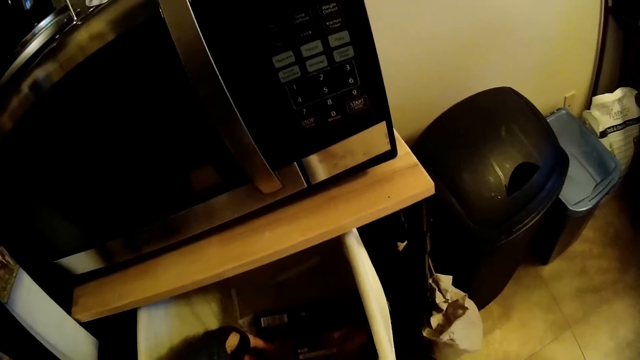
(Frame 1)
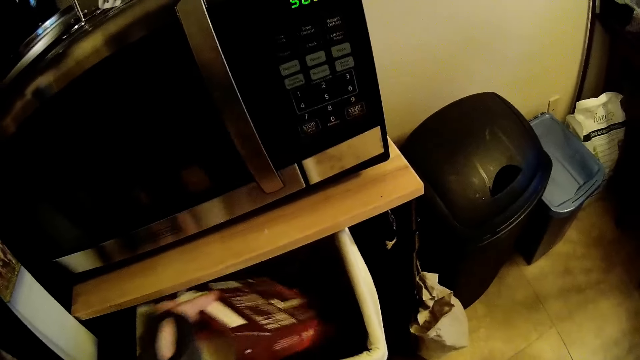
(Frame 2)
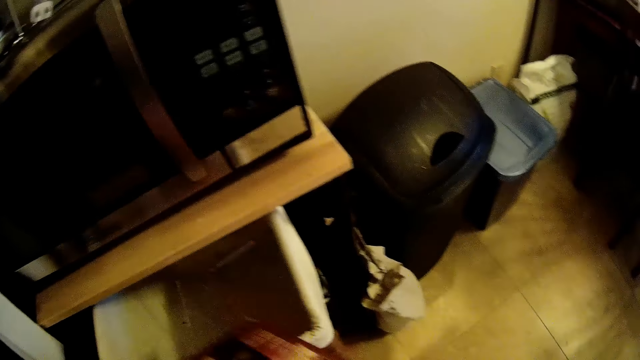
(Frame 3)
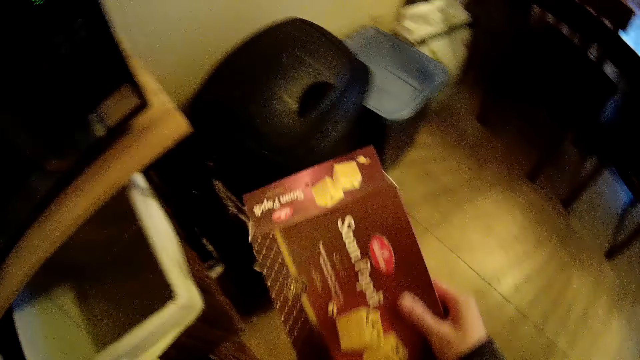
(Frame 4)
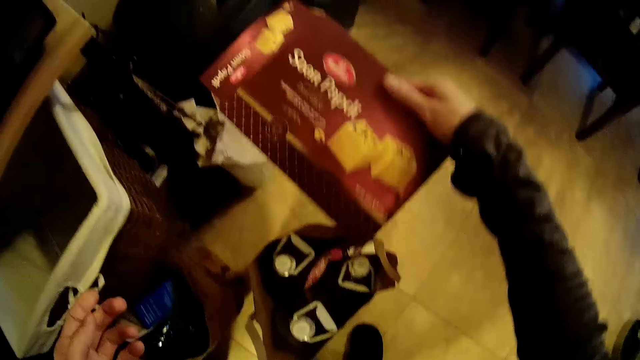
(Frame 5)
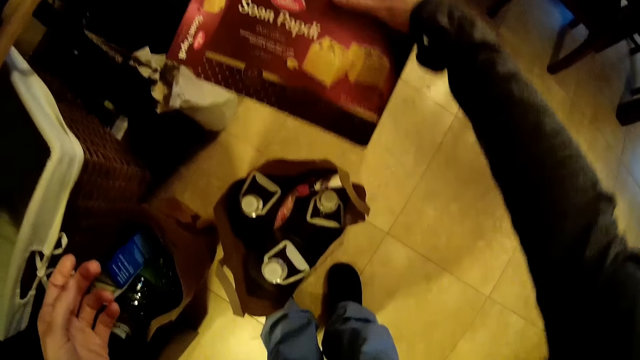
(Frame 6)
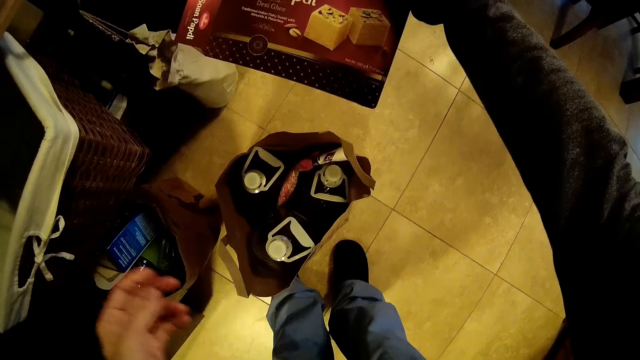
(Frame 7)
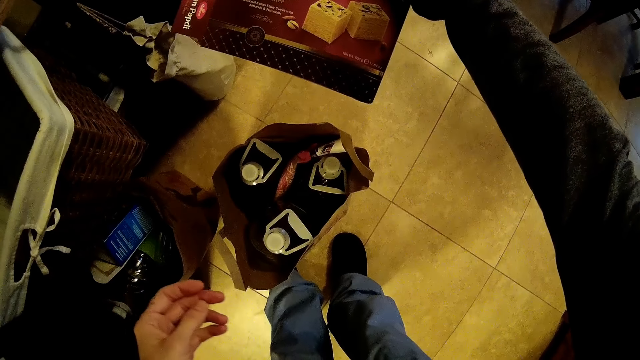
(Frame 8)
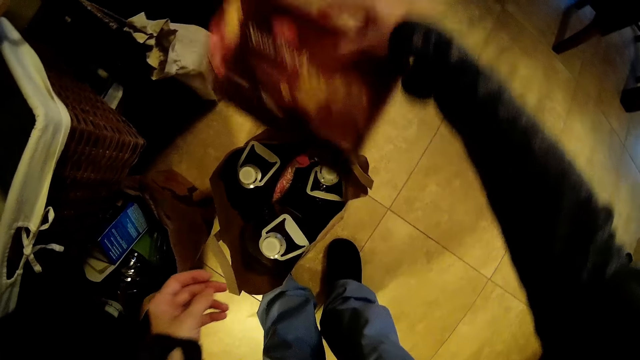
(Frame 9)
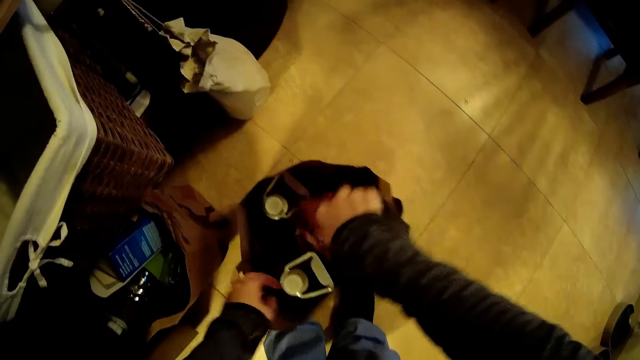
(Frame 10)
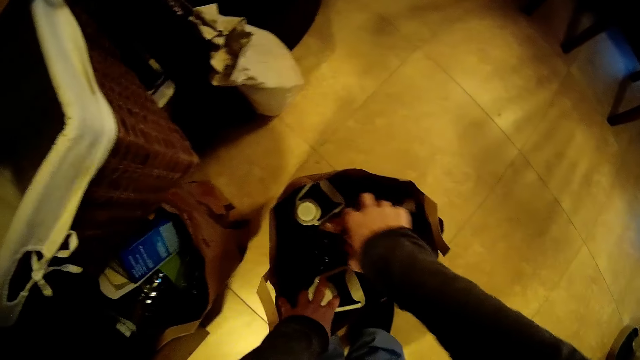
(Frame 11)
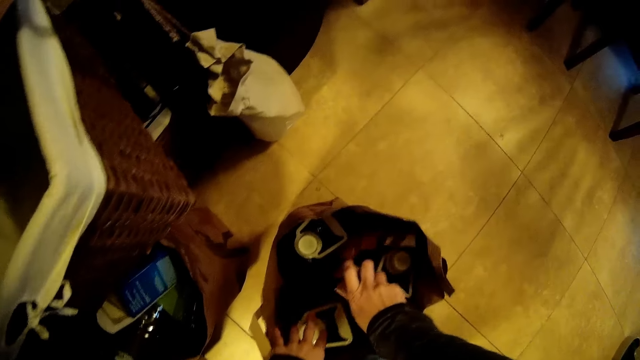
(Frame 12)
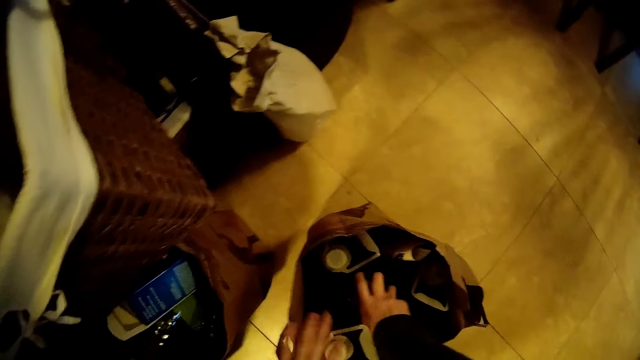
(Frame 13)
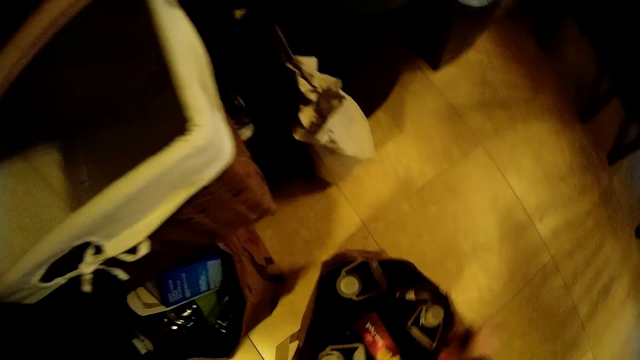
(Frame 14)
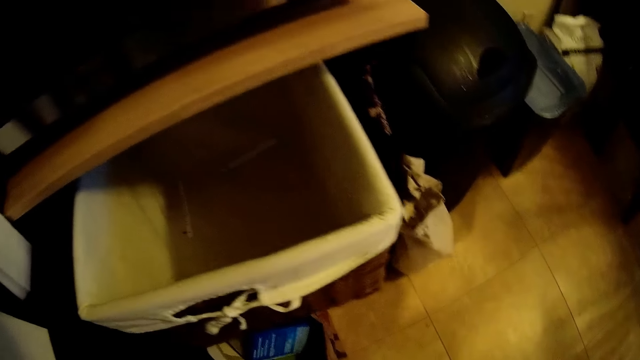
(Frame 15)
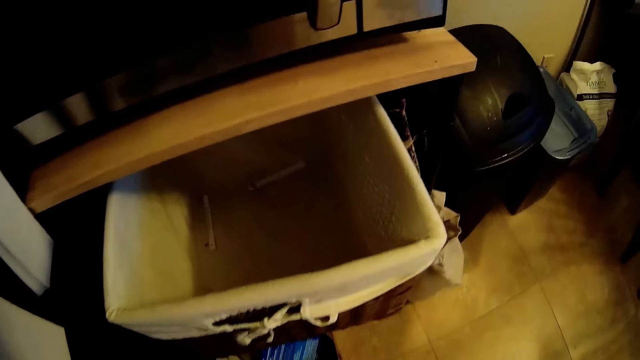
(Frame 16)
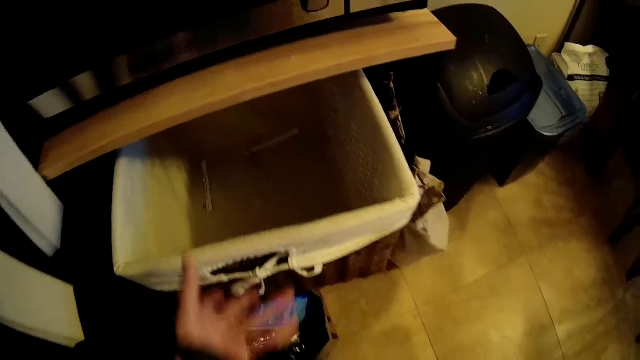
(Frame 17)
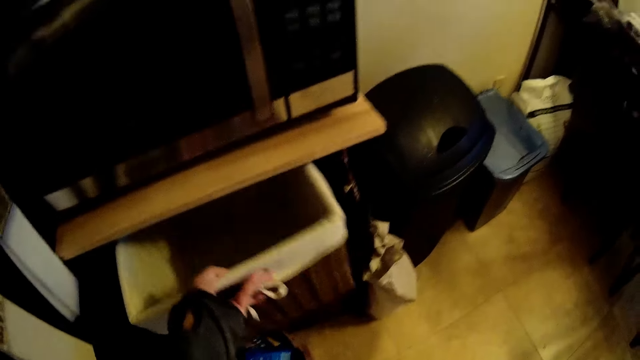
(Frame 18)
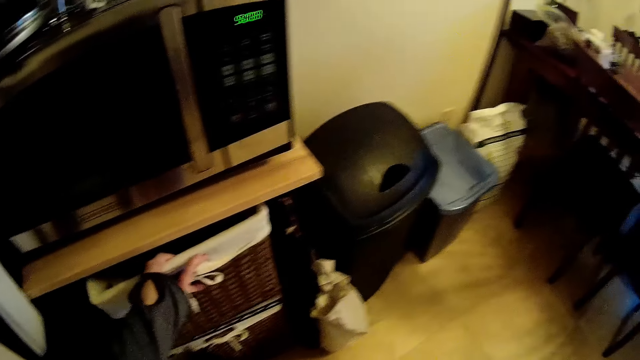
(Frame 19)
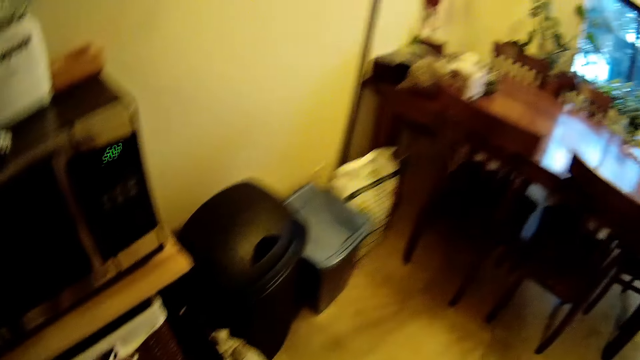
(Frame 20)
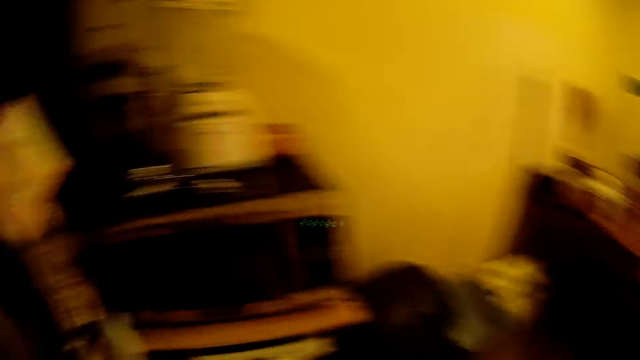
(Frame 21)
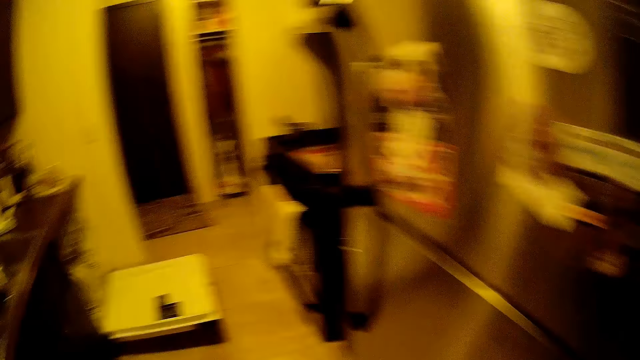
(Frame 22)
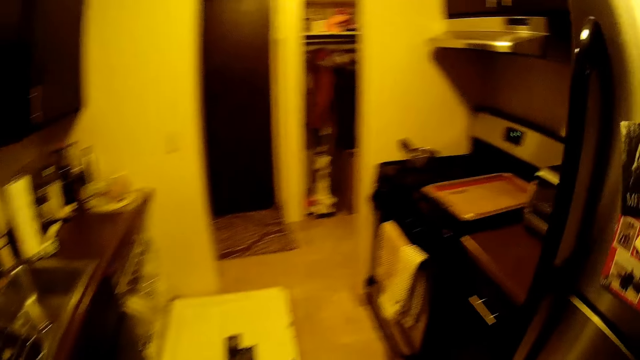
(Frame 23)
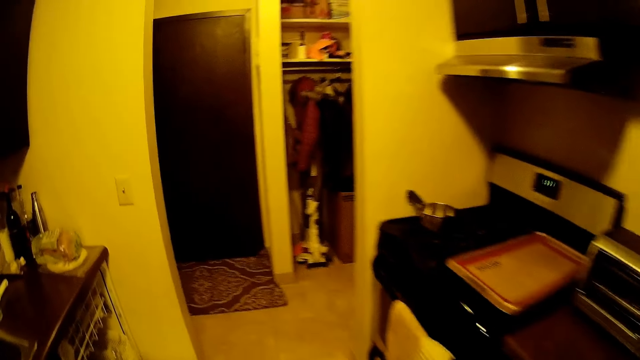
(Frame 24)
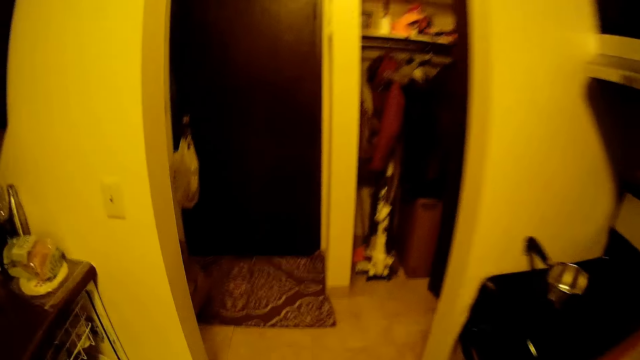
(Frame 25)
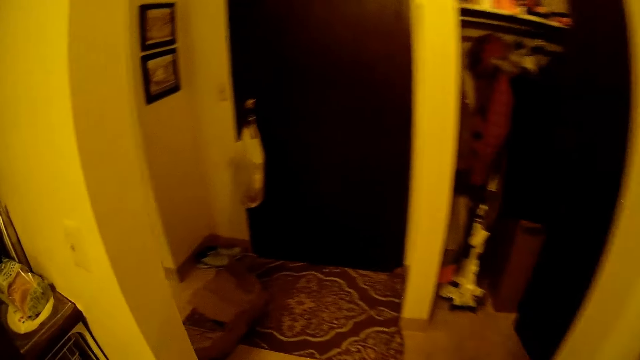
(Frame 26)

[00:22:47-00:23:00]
The camera wearer picks a carton from the trash with her left hand. She passes the carton from her left hand to her right hand. She holds the carton. She places the carton in the paper bag. She picks the bag from the ground with her right hand. She looks around a room. She pushes the trash under the table with her left hand. She walks around the room.

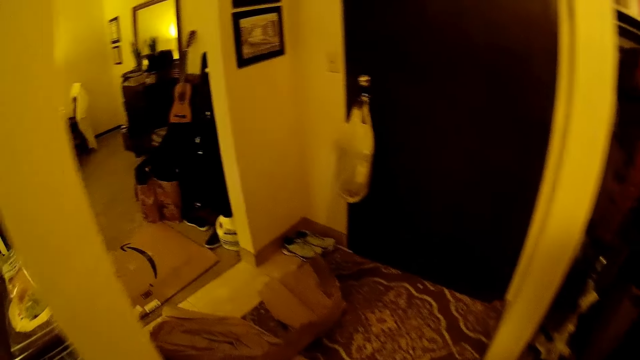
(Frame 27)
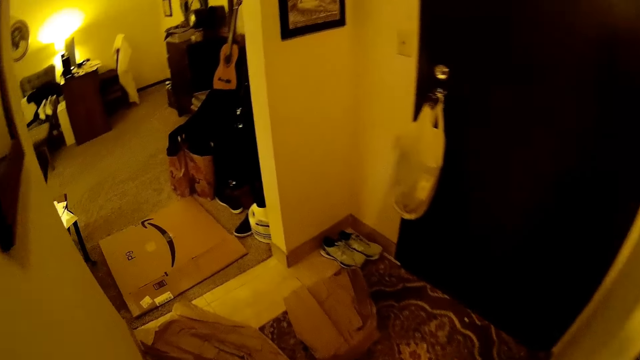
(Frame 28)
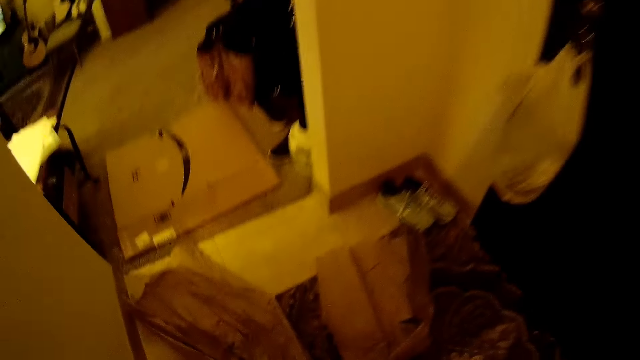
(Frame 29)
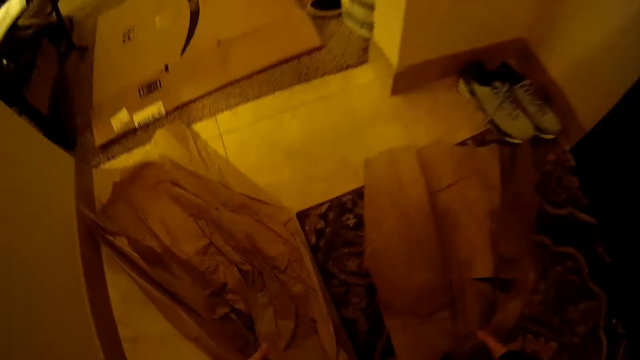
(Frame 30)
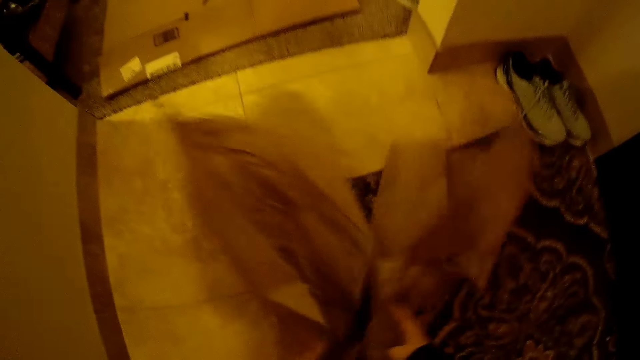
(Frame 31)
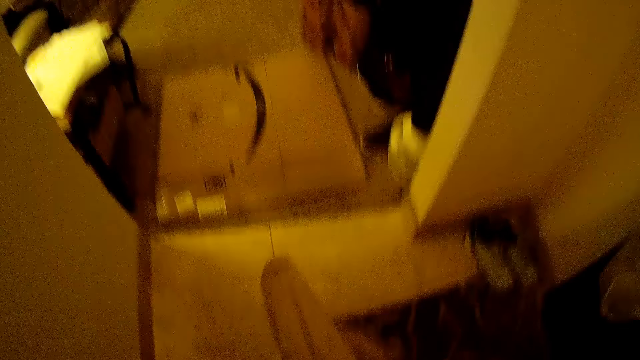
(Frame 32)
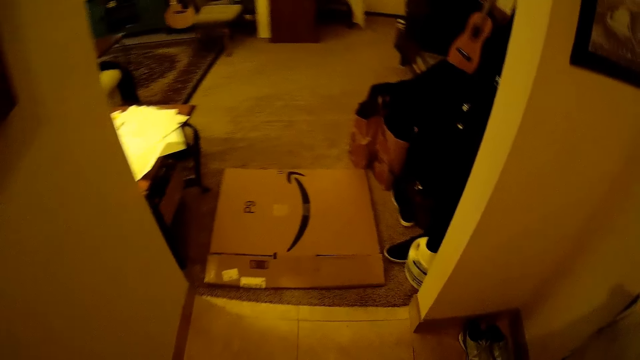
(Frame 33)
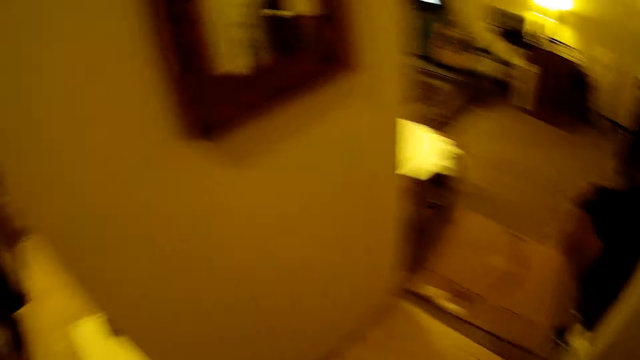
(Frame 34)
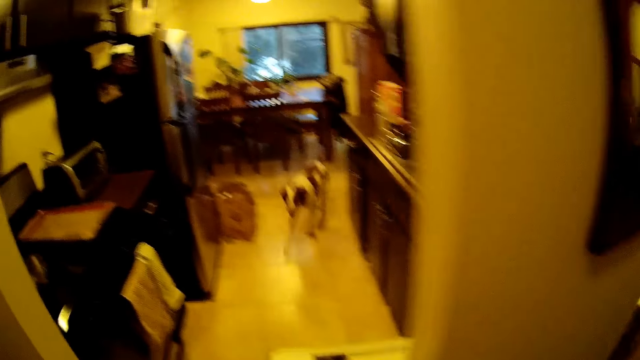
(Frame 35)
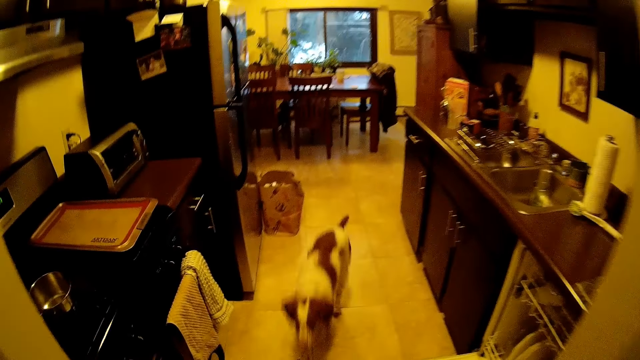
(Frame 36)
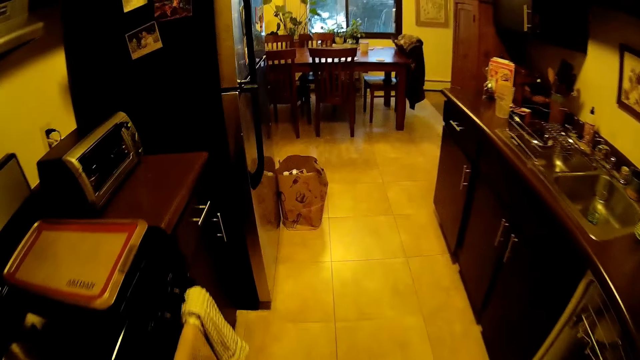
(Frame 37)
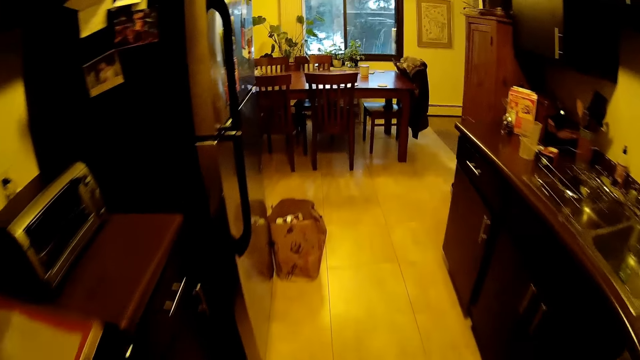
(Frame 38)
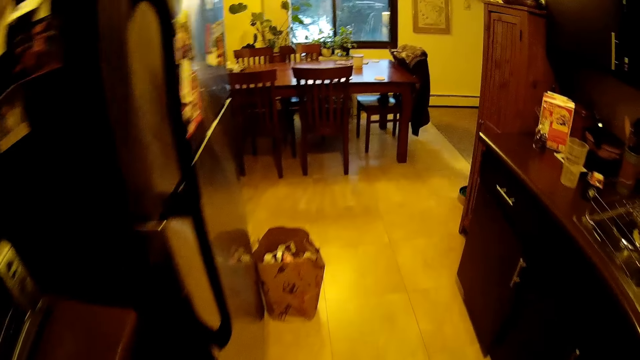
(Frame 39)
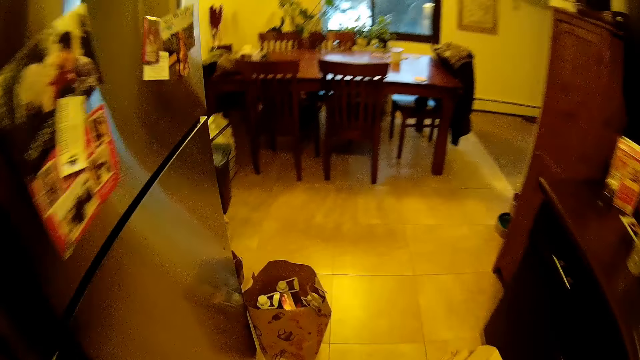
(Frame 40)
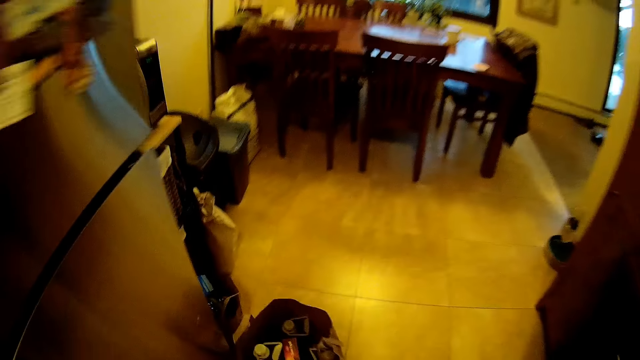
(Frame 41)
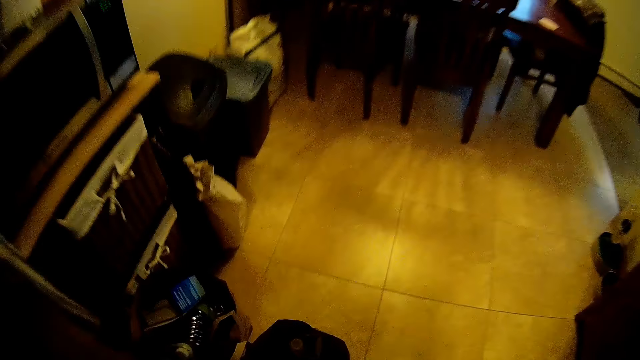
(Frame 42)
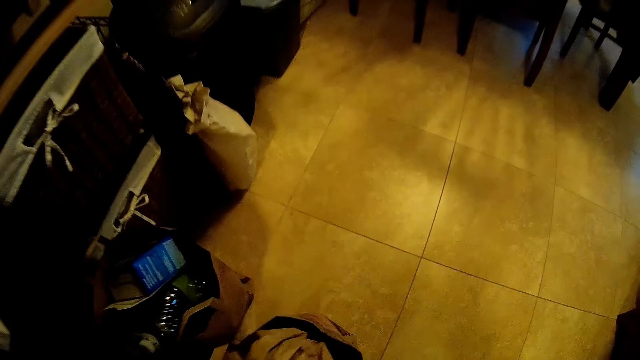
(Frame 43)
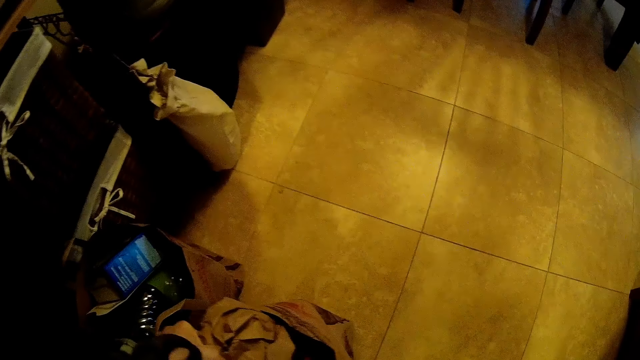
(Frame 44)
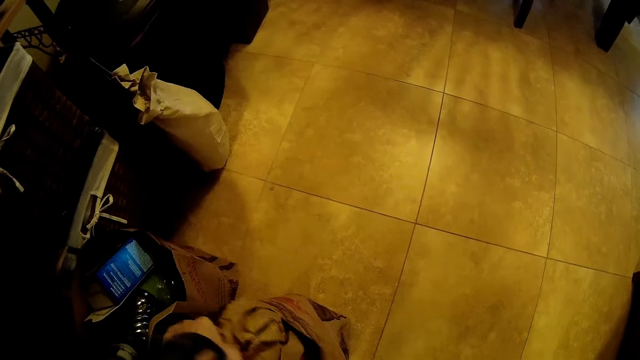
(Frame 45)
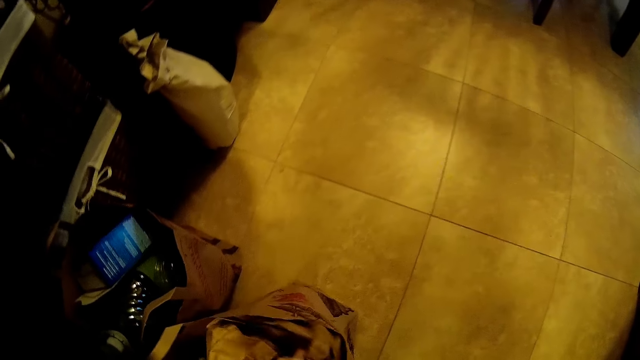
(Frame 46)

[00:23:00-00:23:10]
The camera wearer picks two brown papers on the ground with both hands. They walk around a room. They place the brown paper on the ground with both hands.
